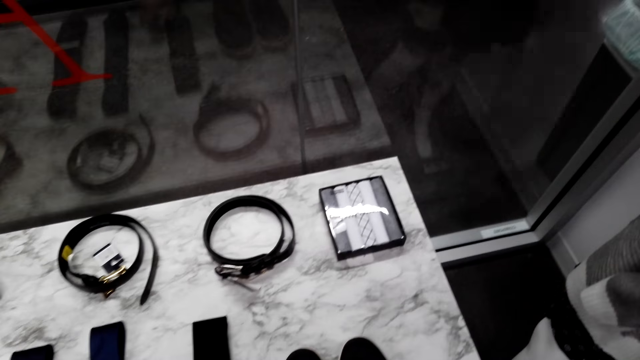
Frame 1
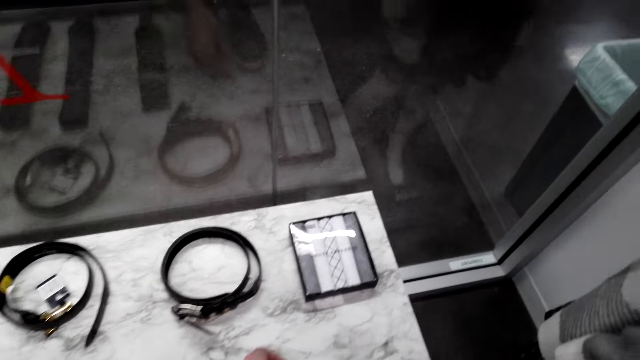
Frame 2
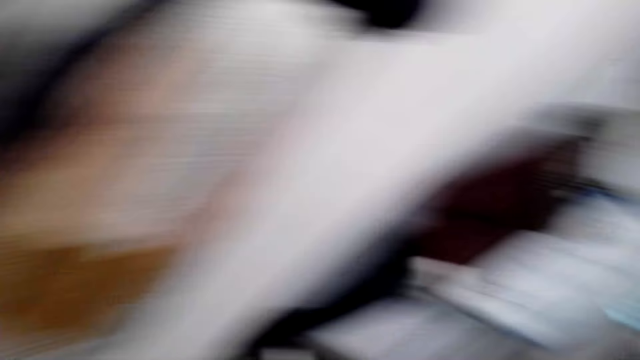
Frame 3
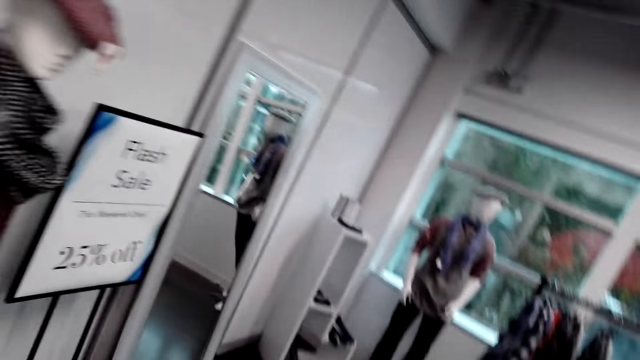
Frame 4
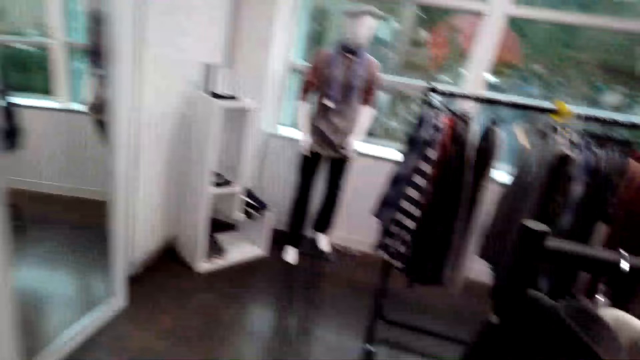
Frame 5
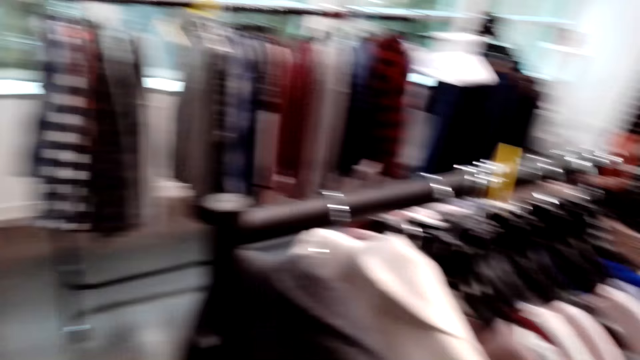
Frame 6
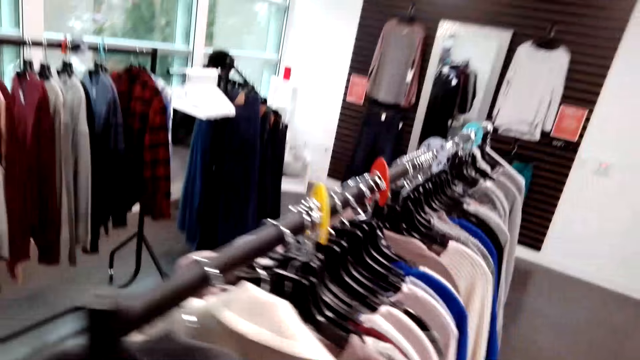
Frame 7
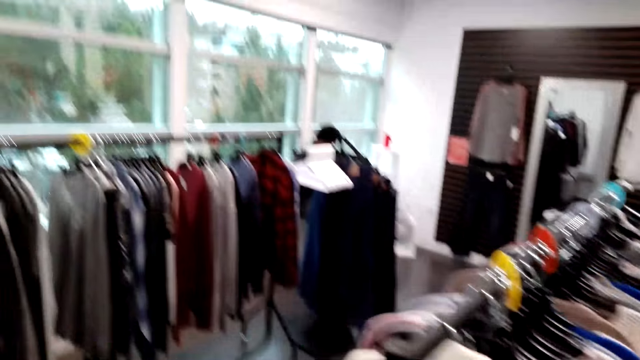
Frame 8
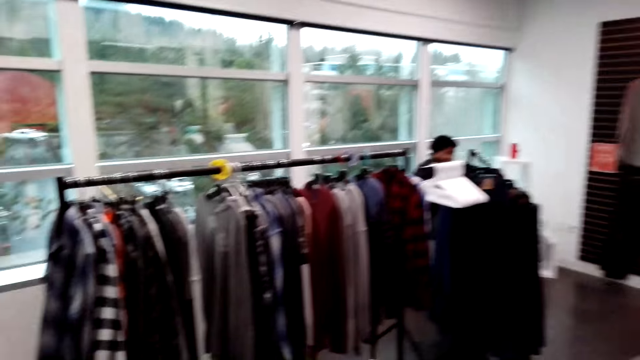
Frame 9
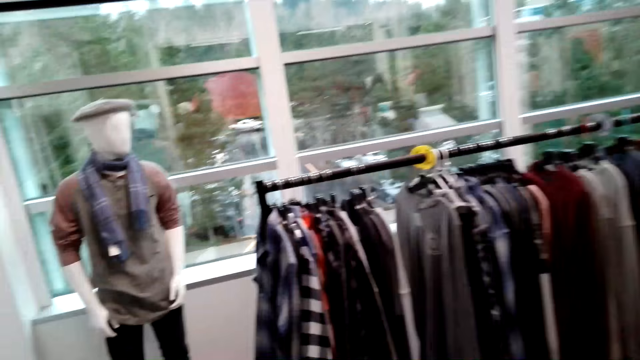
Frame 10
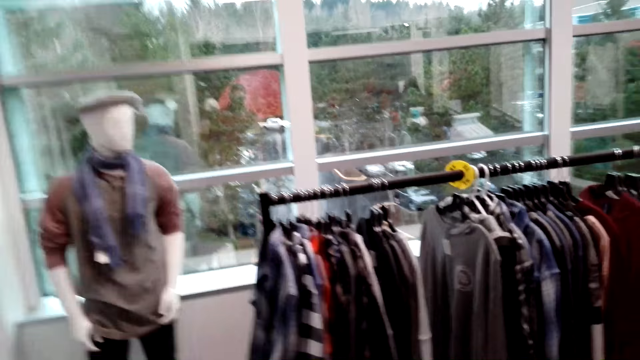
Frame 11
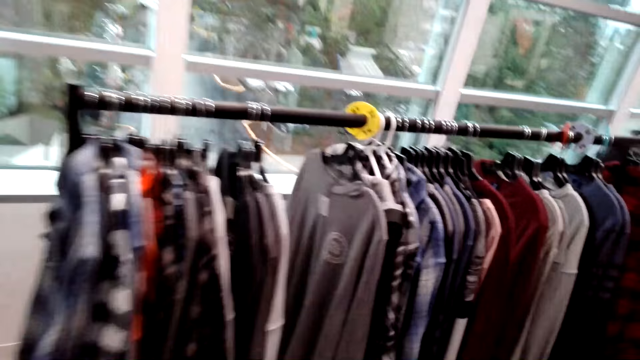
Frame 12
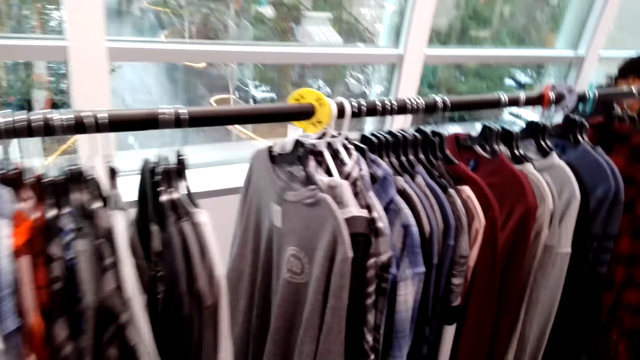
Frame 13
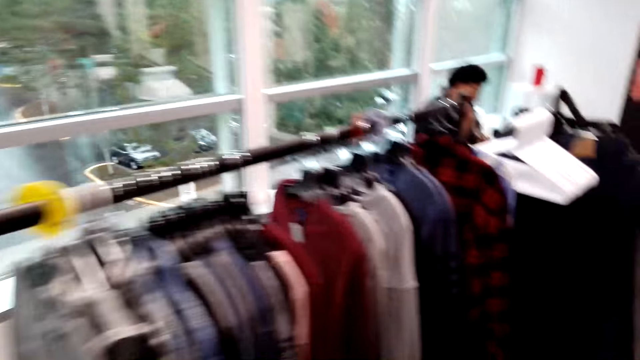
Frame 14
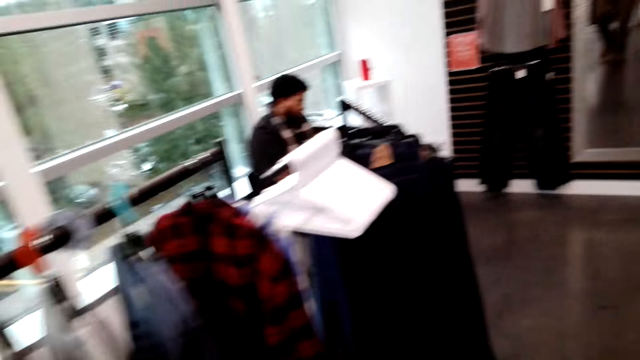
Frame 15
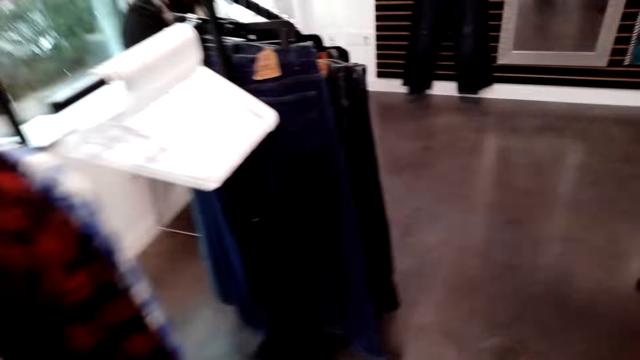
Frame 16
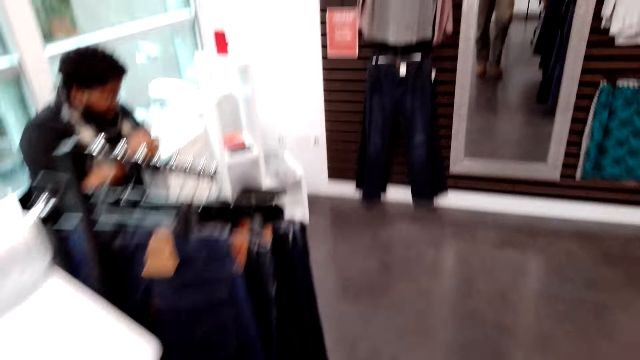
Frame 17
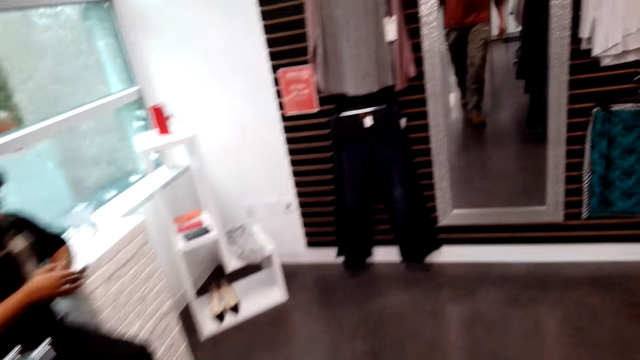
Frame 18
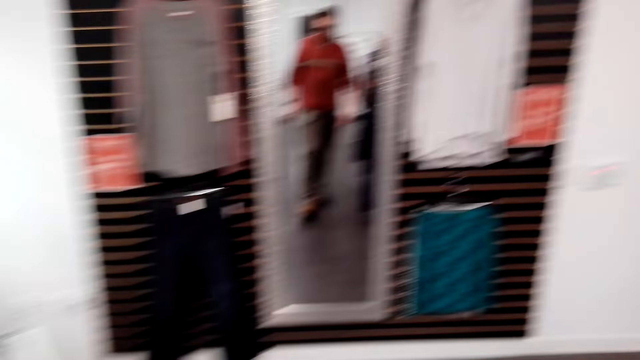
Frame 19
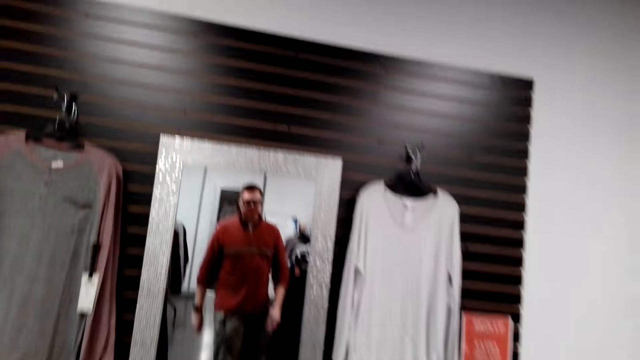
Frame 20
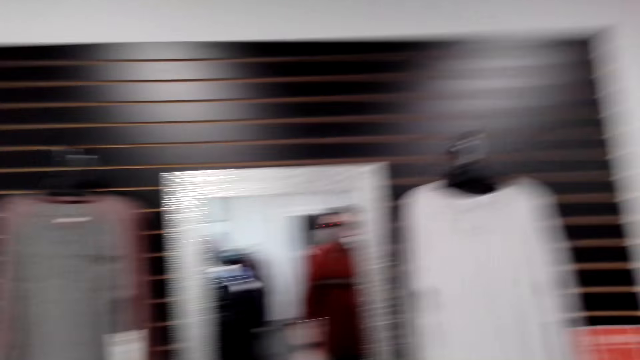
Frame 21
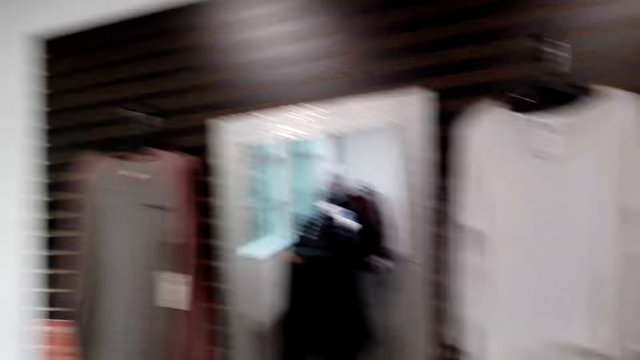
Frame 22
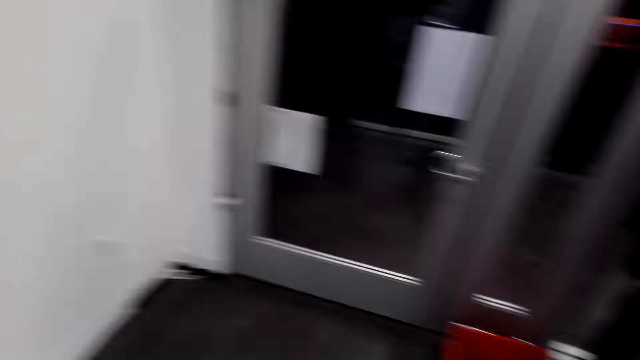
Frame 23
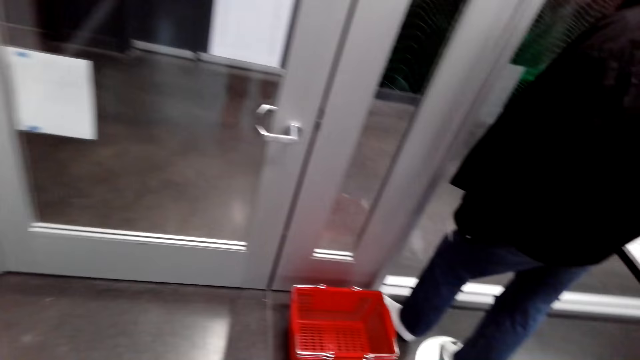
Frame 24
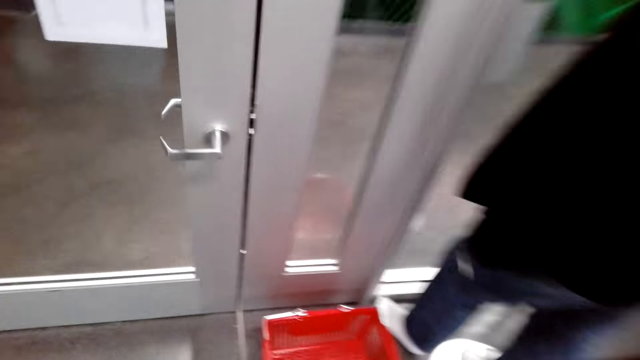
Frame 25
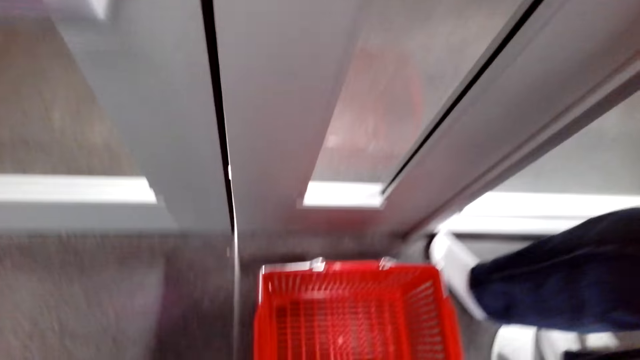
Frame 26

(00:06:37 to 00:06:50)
A man stands along the entrance. The camera wearer looks at himself in the mirror. They walk in the shop.

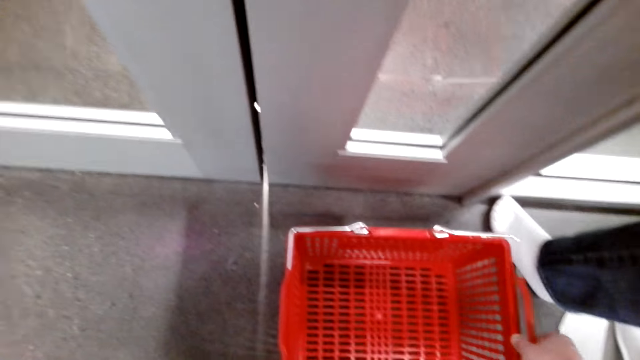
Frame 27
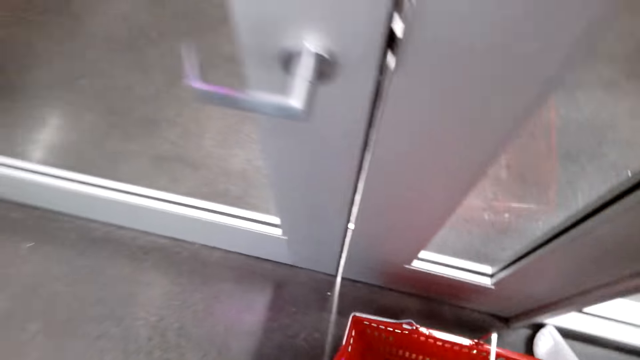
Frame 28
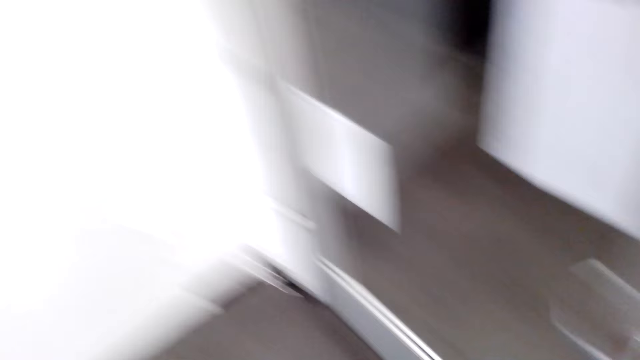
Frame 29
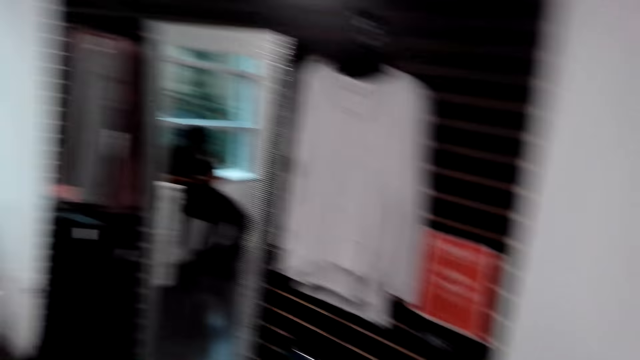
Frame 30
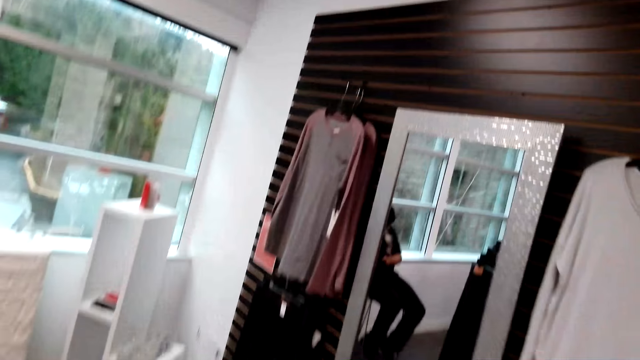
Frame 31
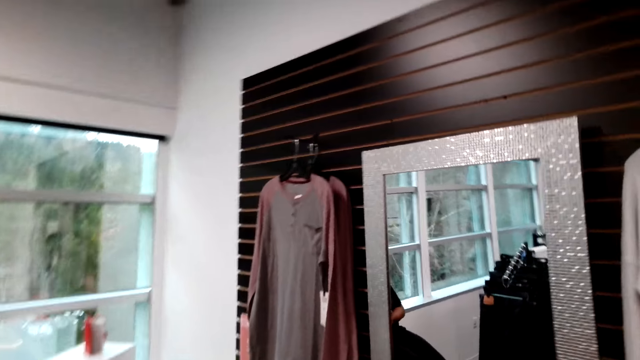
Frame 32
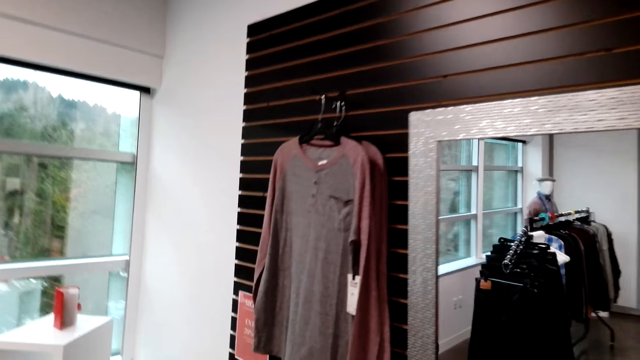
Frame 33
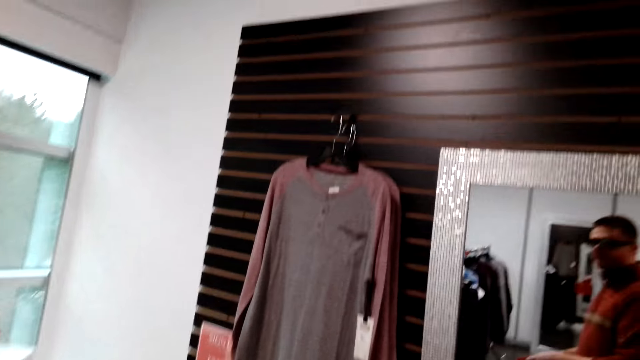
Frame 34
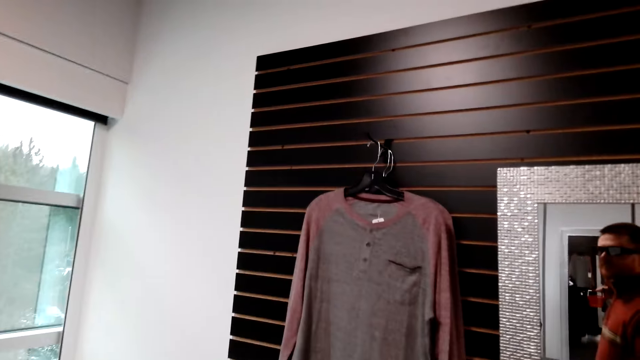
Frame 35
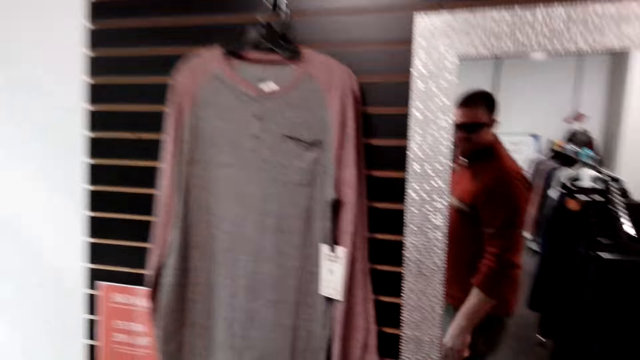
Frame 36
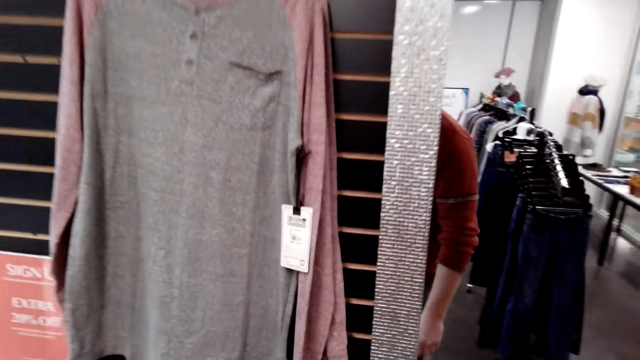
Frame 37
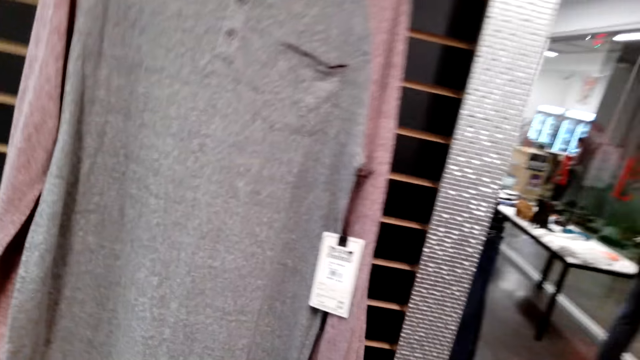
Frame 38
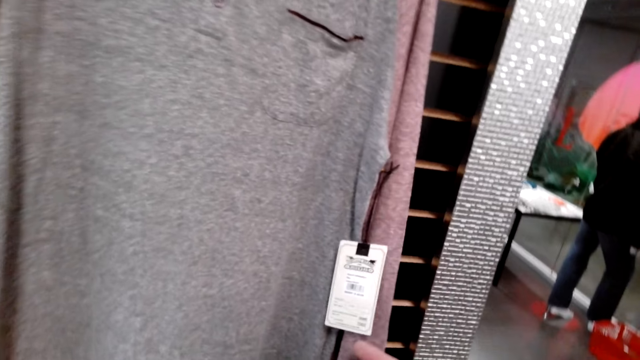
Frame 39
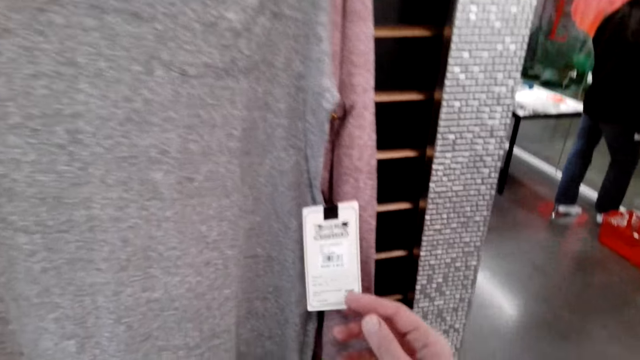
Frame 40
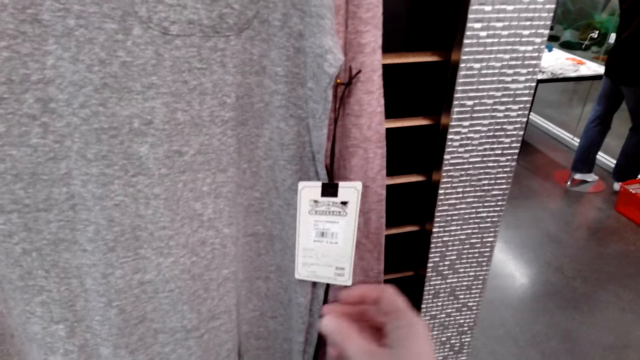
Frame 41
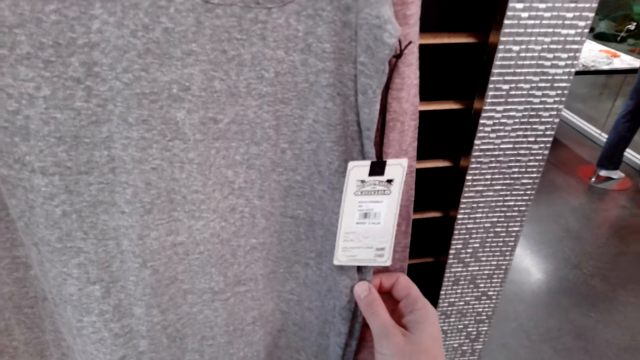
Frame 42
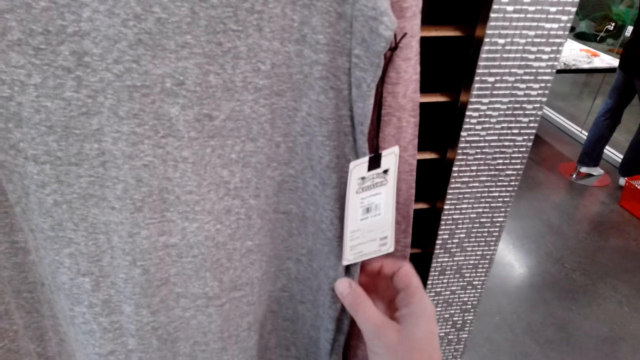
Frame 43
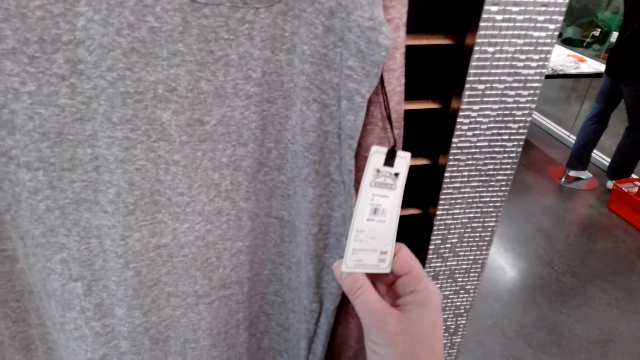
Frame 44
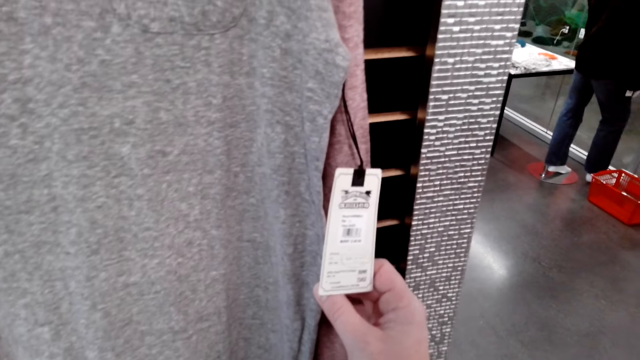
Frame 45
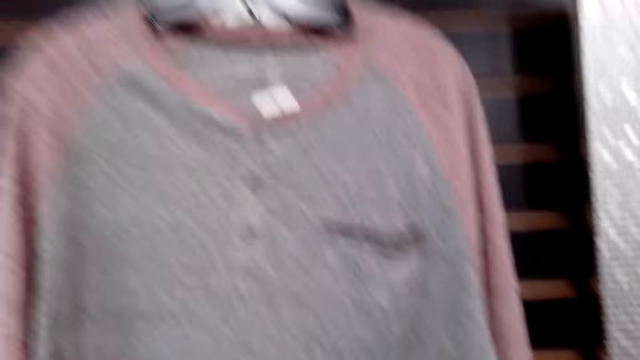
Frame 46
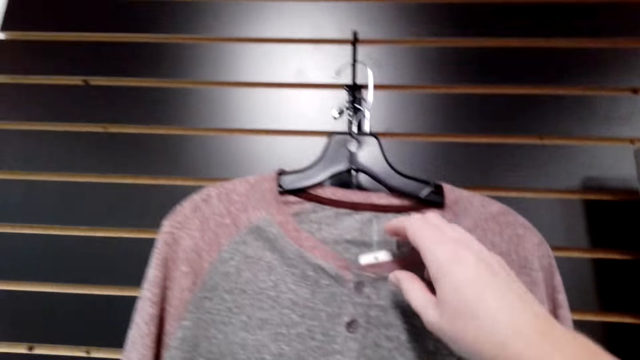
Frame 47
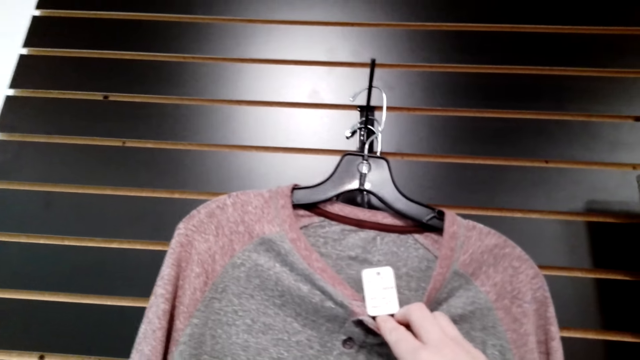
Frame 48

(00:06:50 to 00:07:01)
The camera wearer picks up a basket. They walk in the room. They touch the shirt on the hanger.
